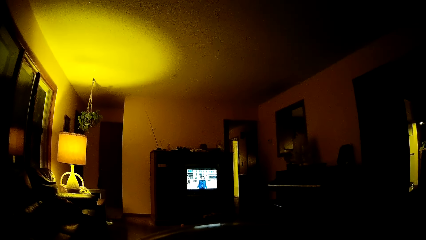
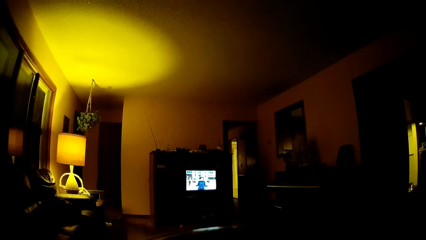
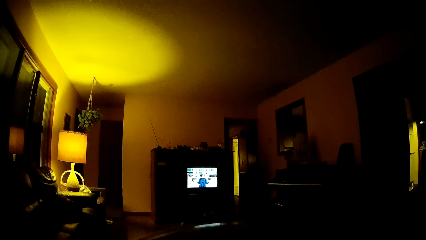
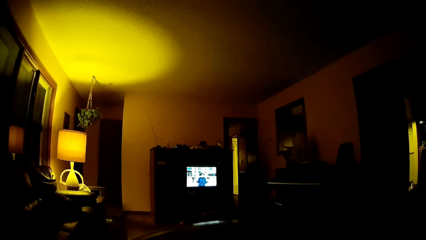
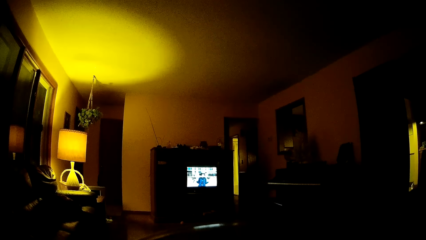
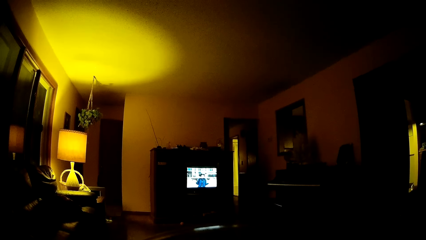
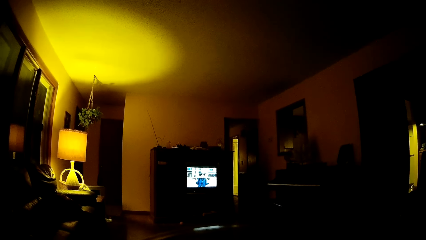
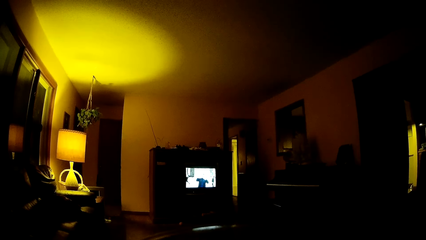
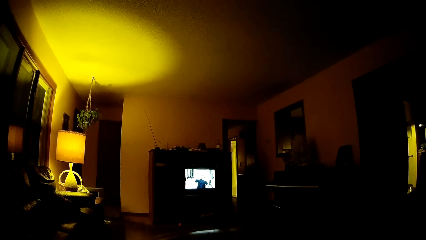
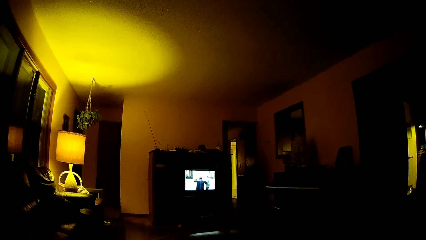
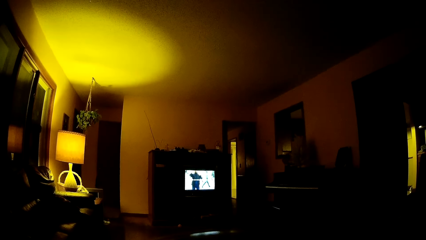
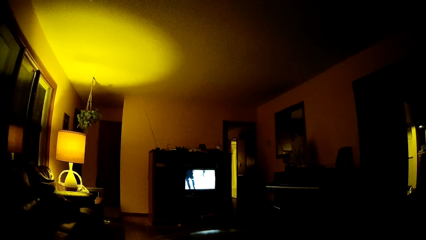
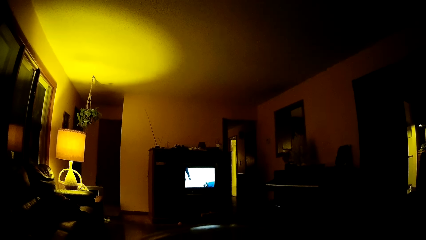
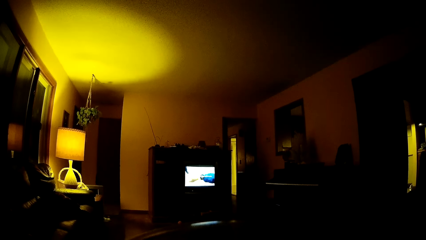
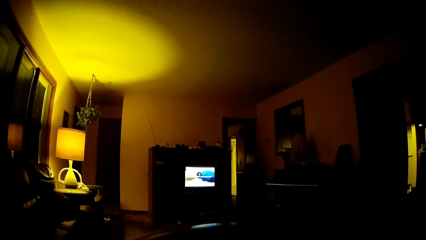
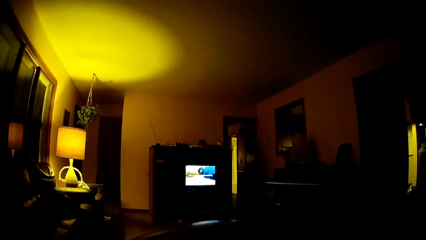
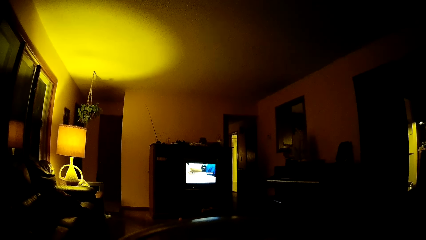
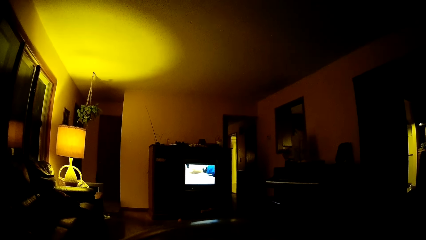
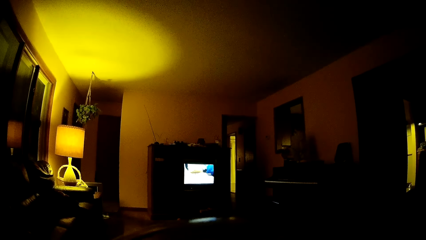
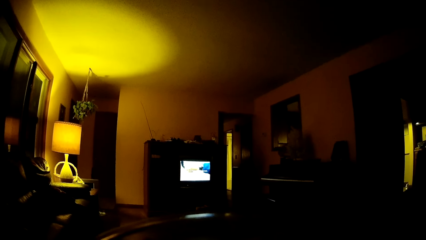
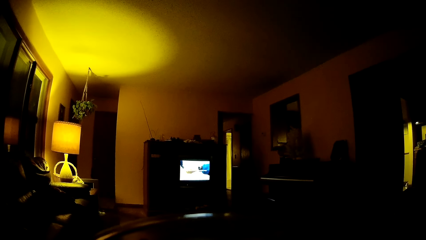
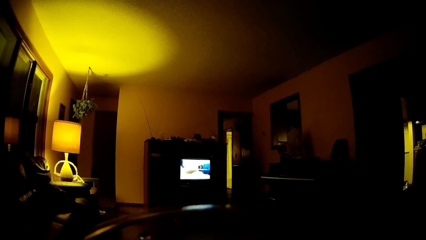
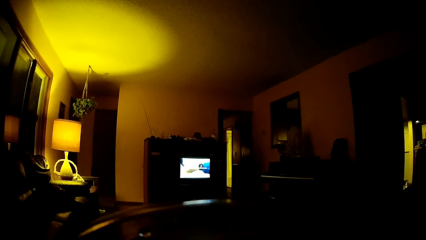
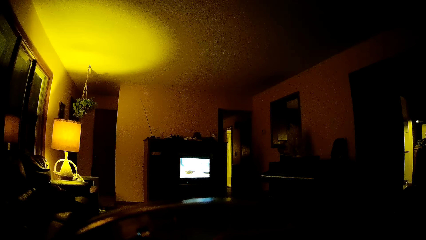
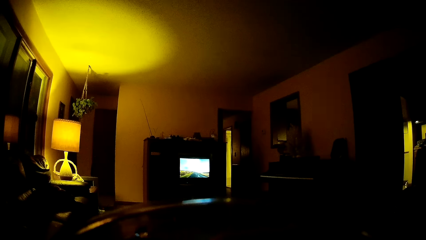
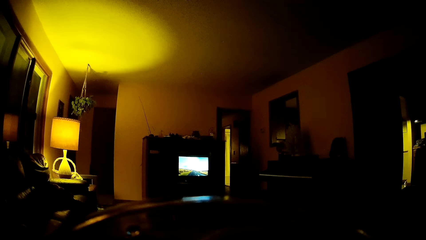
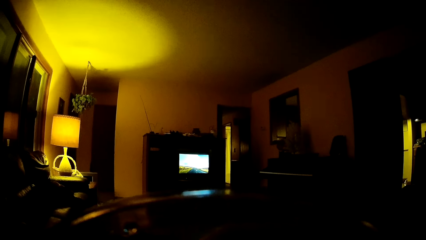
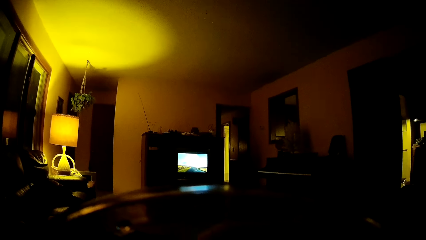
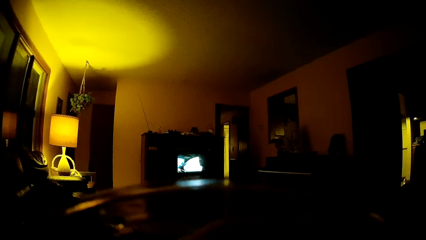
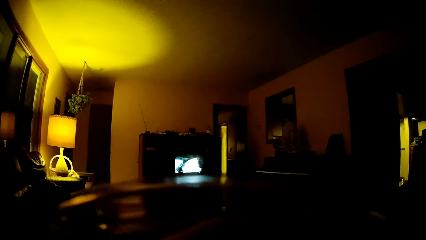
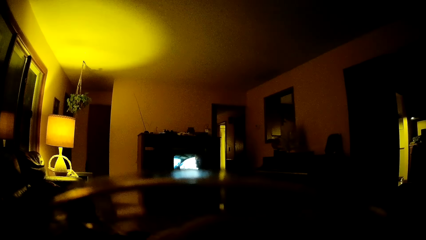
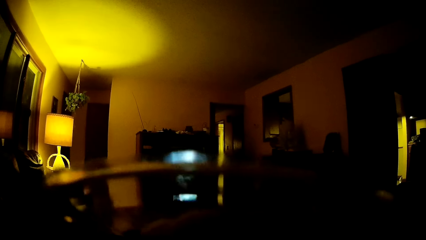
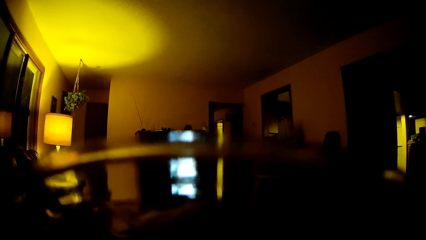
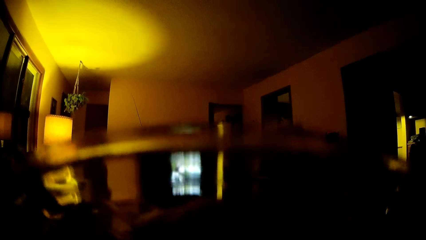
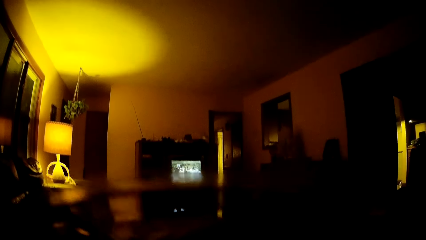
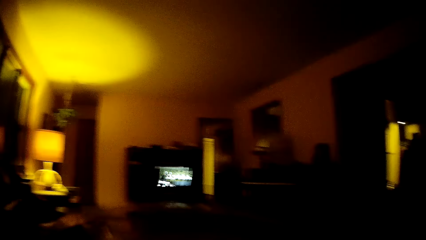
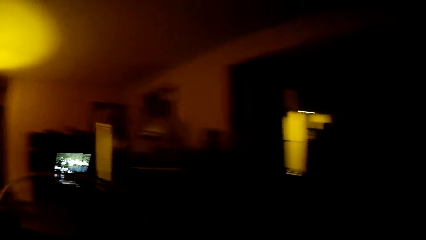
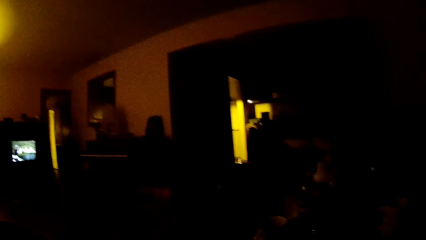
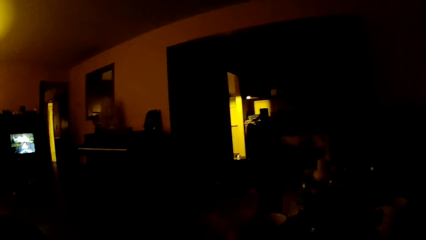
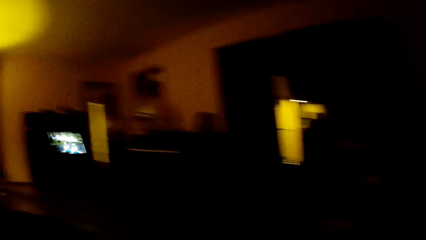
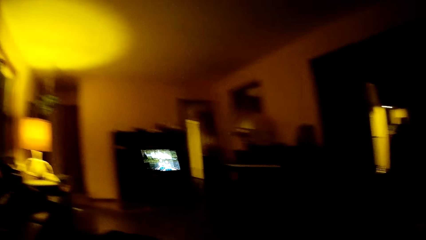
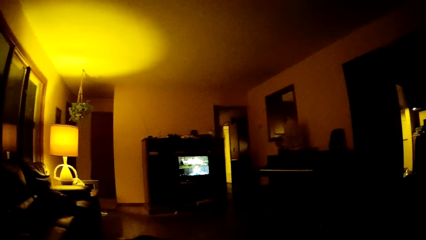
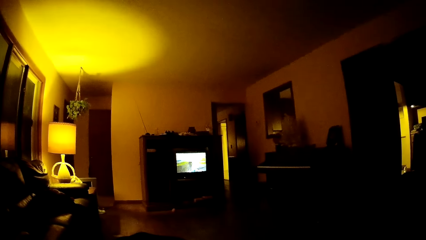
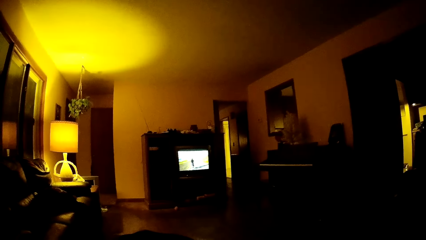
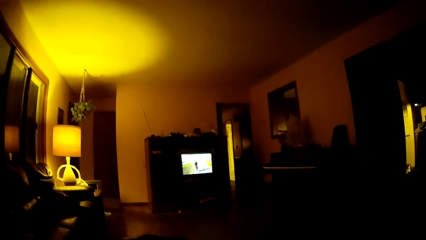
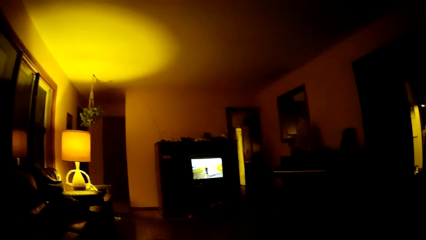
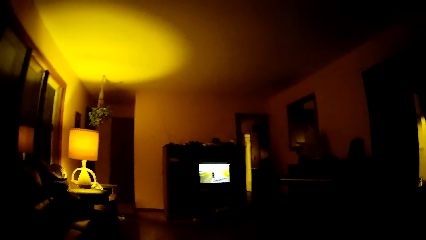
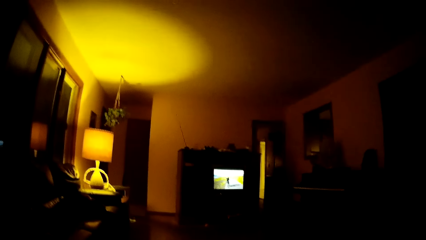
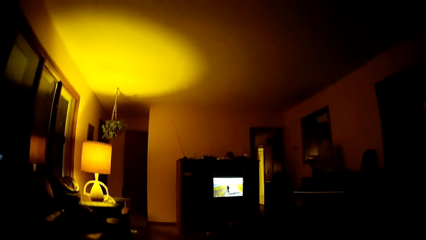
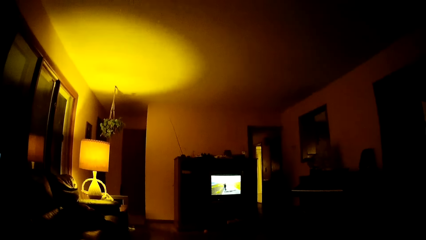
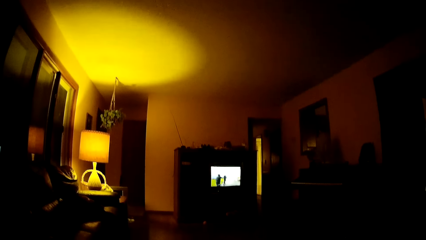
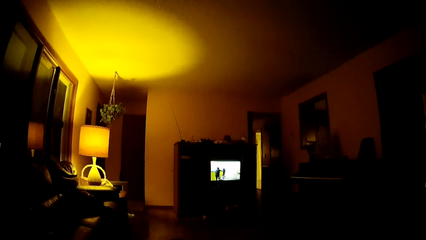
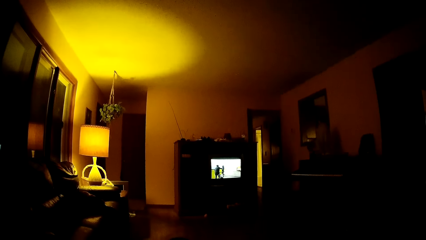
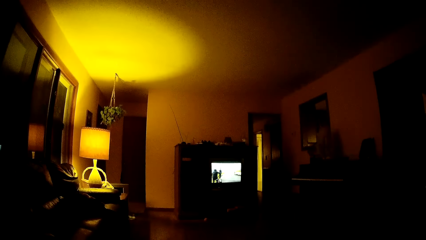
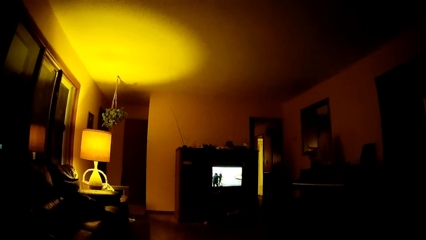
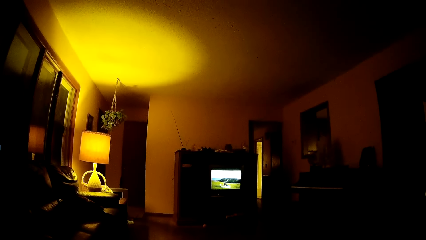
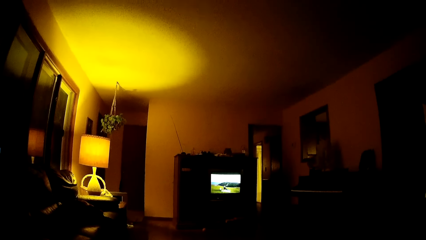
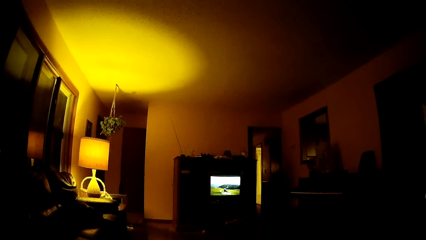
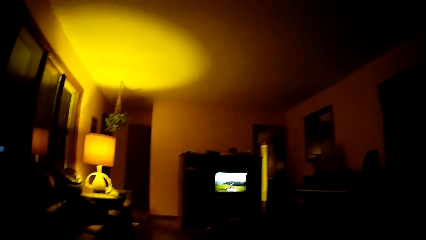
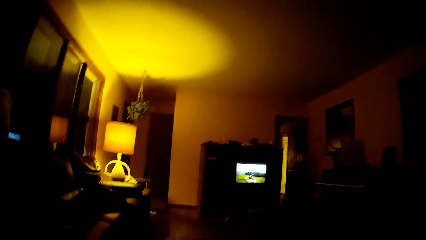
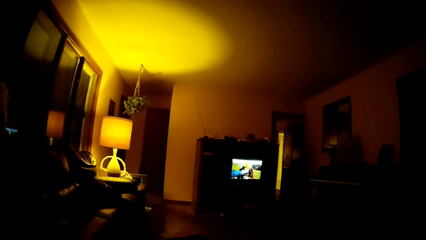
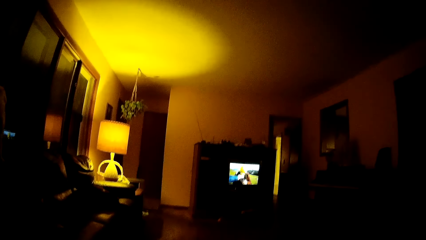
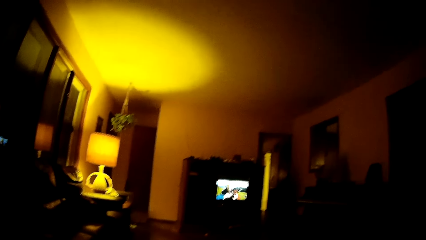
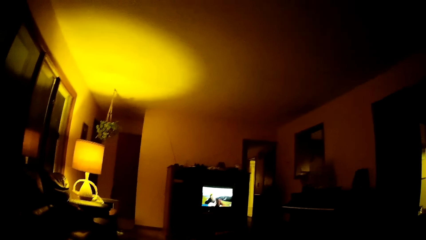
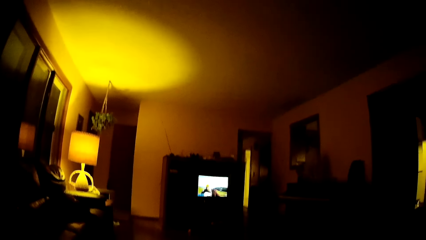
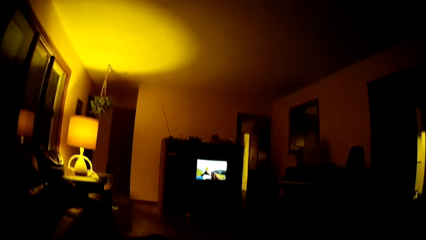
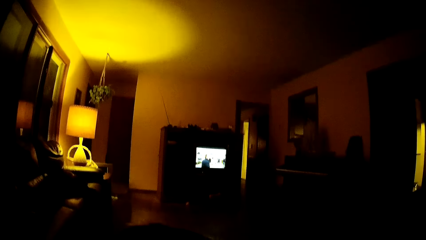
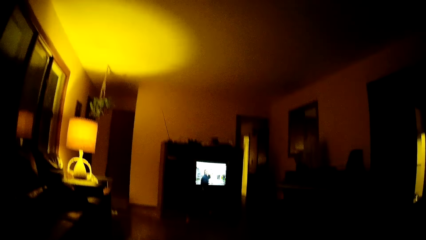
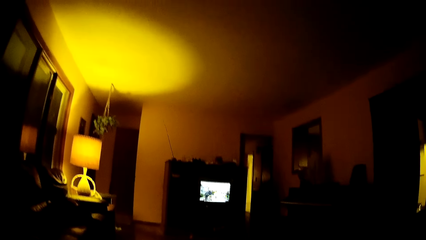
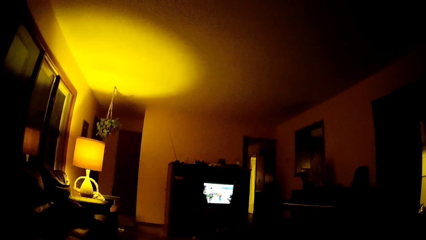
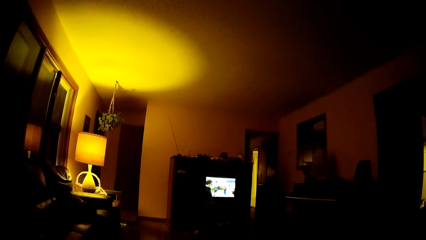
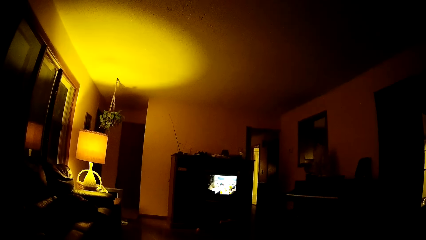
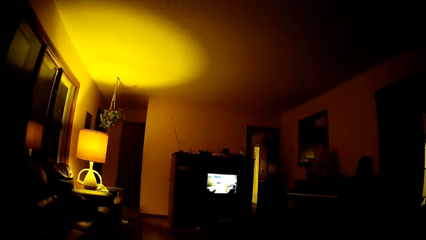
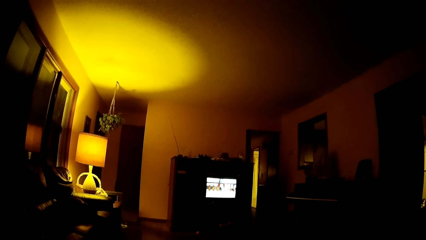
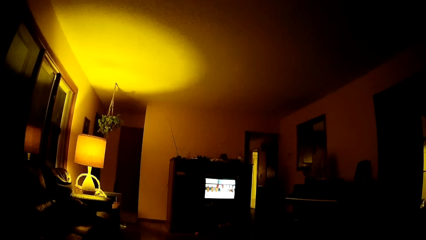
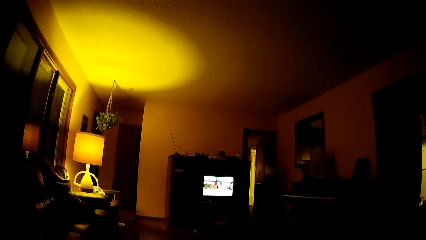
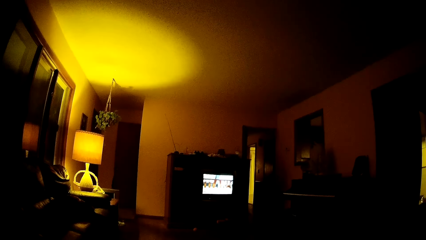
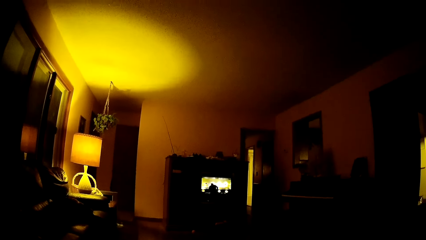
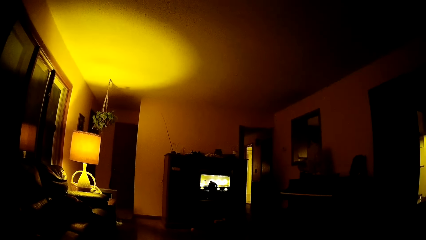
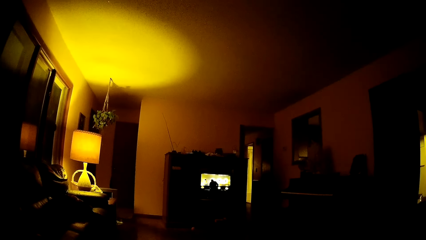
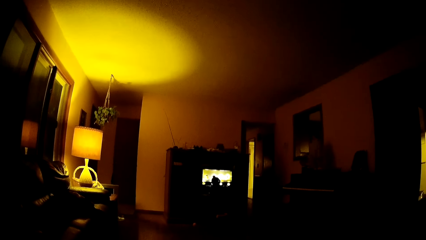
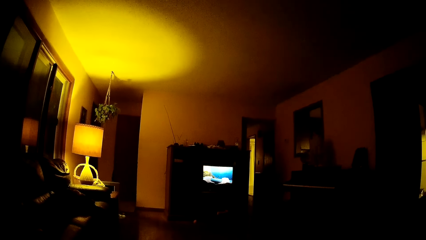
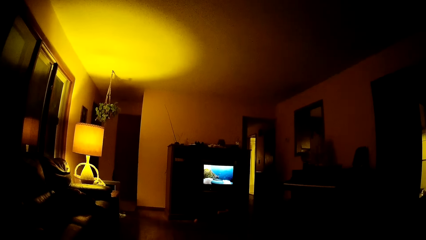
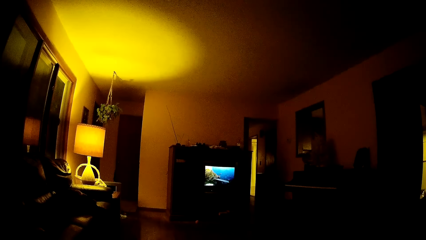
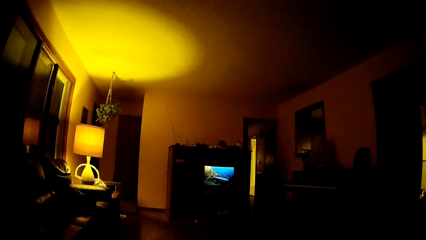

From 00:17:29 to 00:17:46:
The camera wearer drinks something. They look around the house. They watch television.
